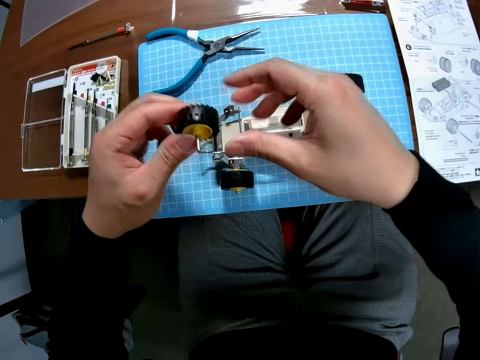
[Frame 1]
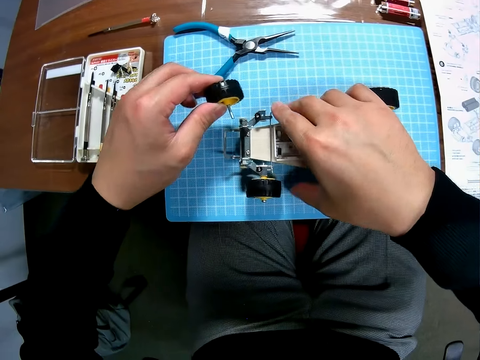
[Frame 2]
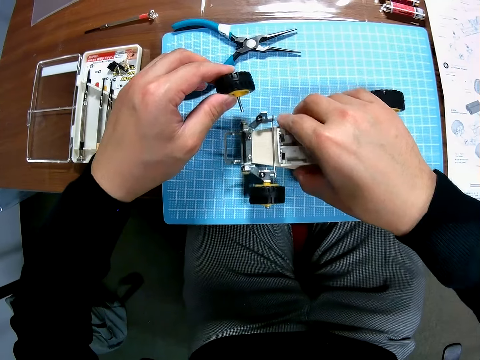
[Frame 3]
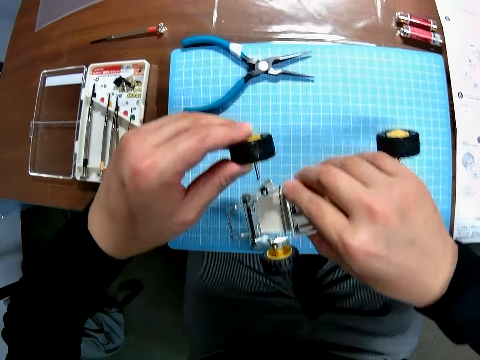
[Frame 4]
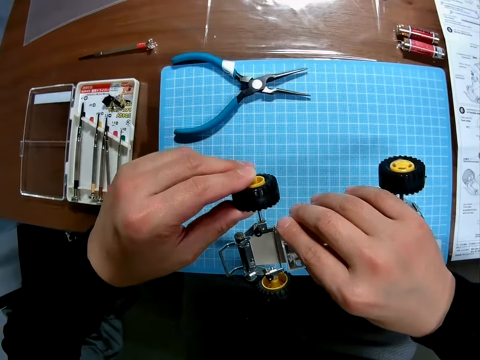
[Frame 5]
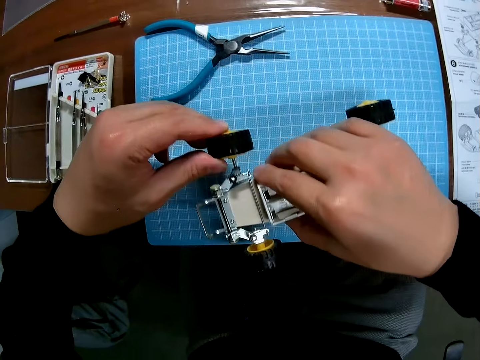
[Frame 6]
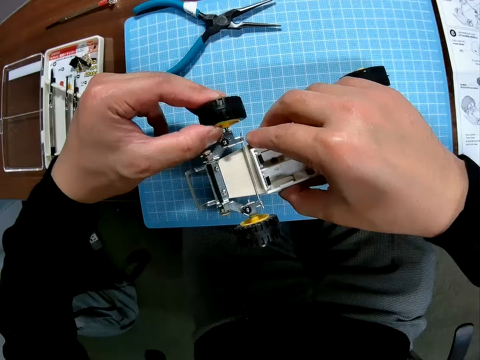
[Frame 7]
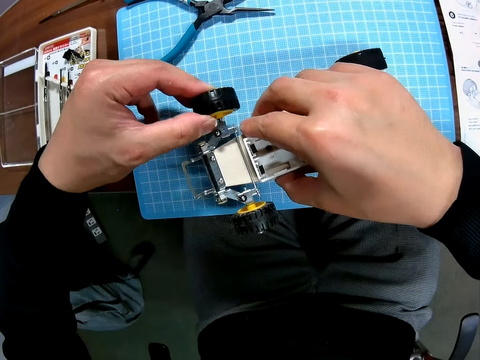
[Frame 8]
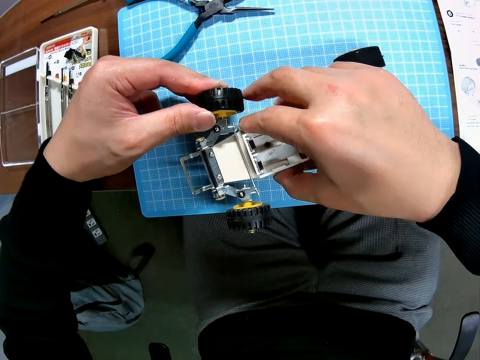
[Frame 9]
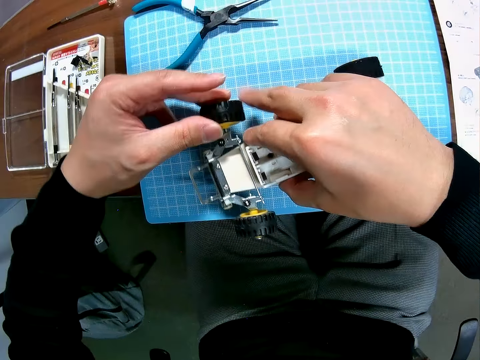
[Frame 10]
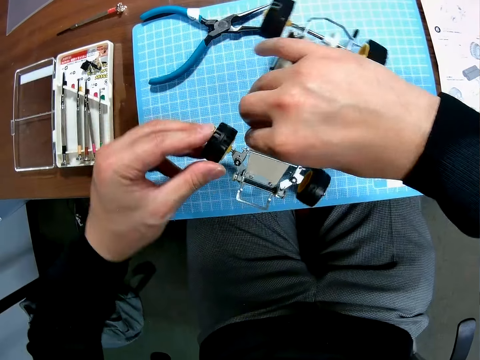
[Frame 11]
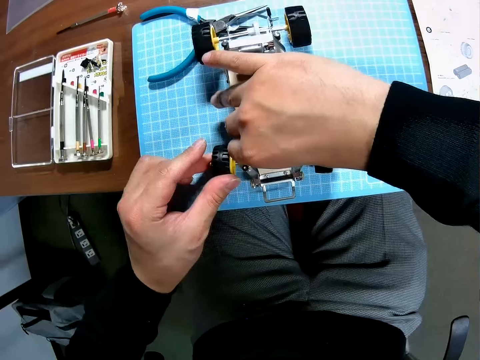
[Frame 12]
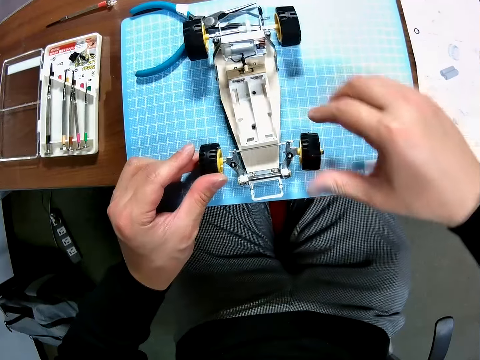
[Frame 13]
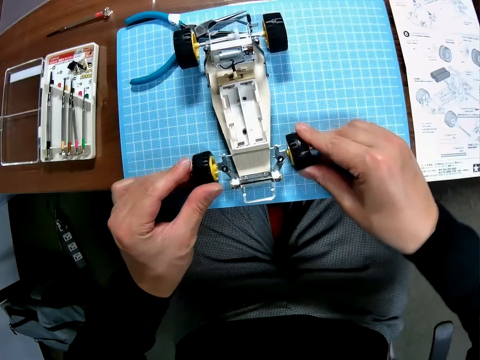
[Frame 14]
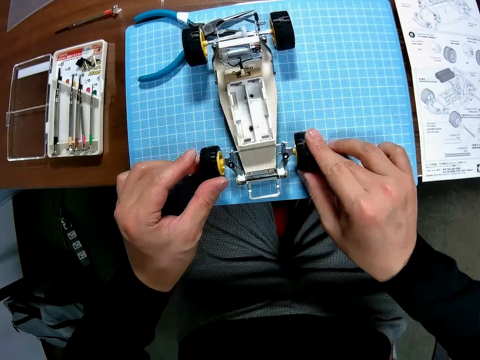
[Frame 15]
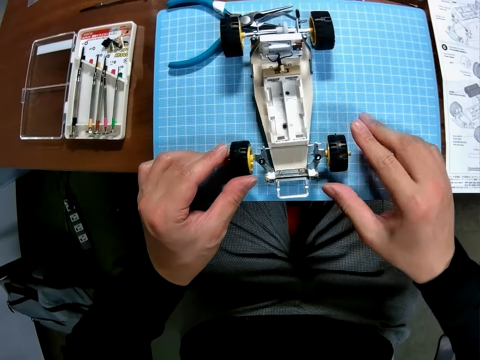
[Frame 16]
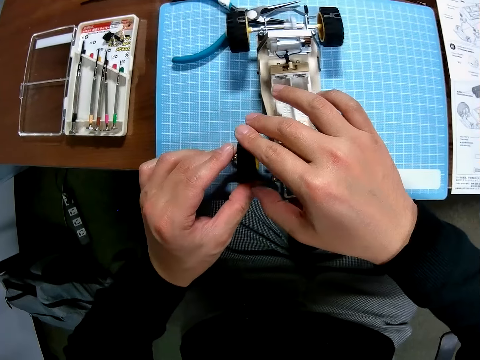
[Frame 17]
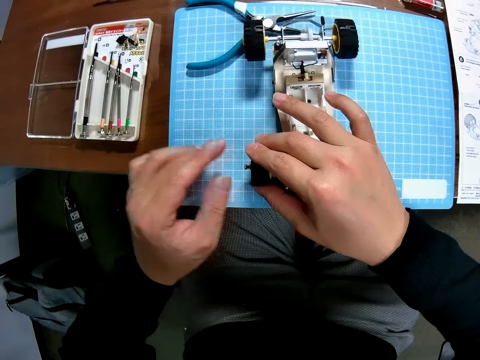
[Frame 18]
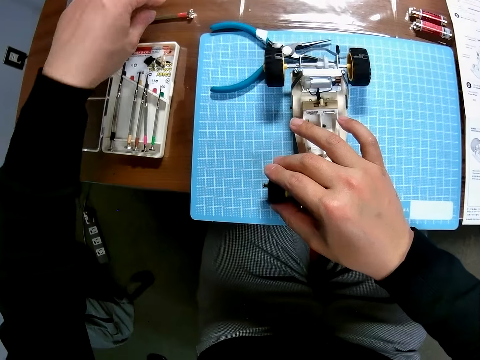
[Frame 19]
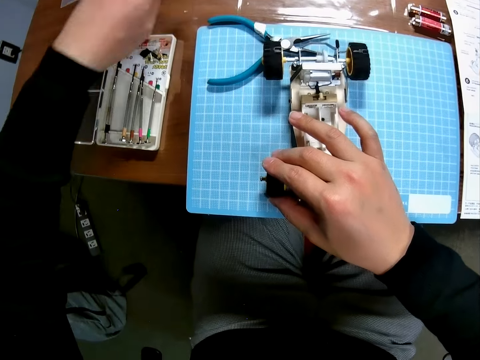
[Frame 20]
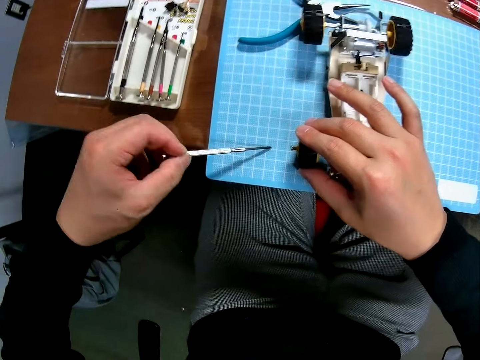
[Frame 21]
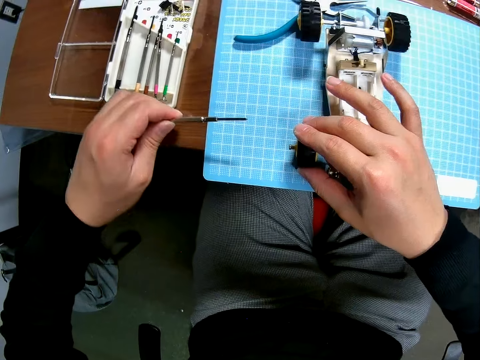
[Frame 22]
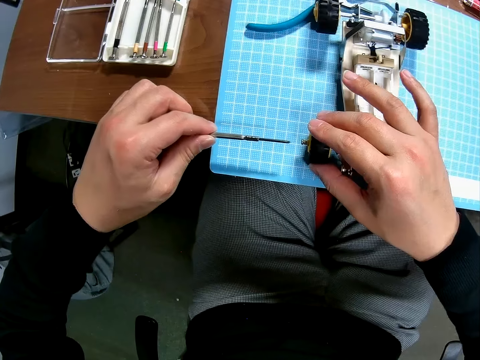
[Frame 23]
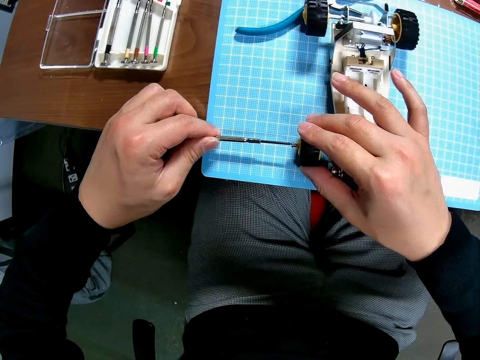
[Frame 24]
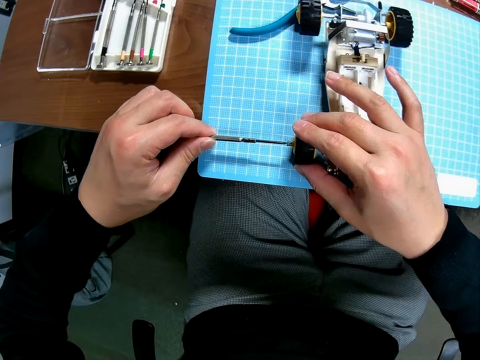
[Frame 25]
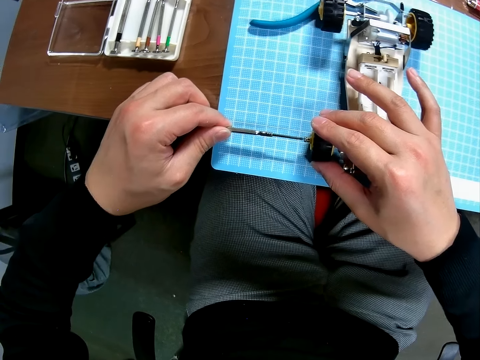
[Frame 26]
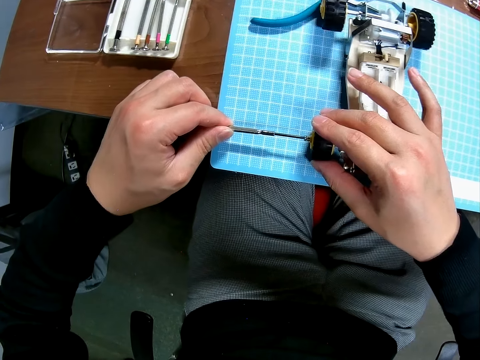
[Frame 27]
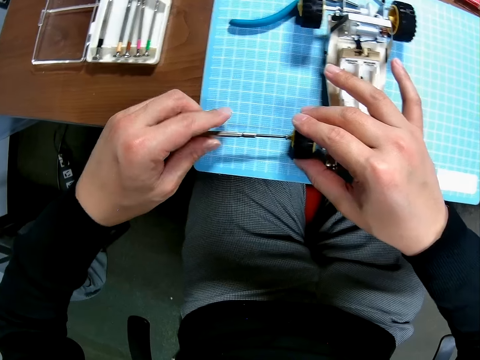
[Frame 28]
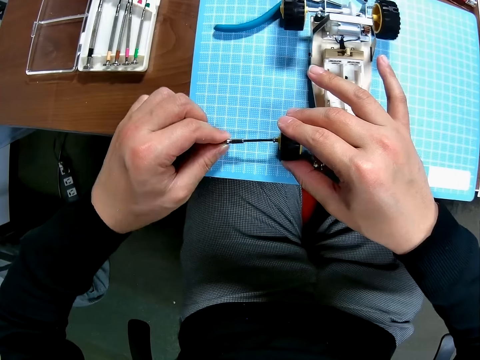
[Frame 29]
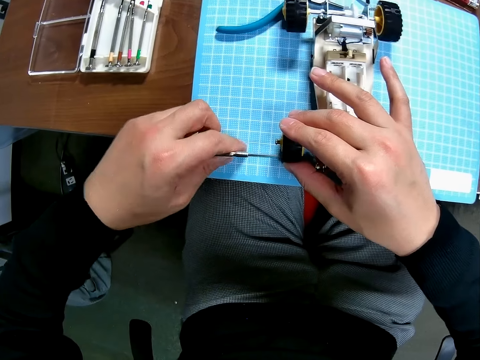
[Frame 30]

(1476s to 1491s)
The camera wearer picks up the chassis. They attach the wheel to the chassis. They put the chassis down. They turn the toy car. They adjust the wheels. They pick up the screwdriver. They hold onto the wheel. They move the screwdriver holder. They fasten the screw.

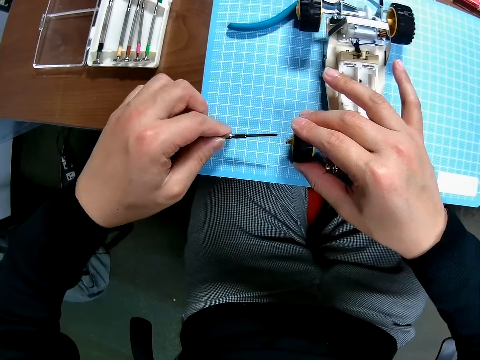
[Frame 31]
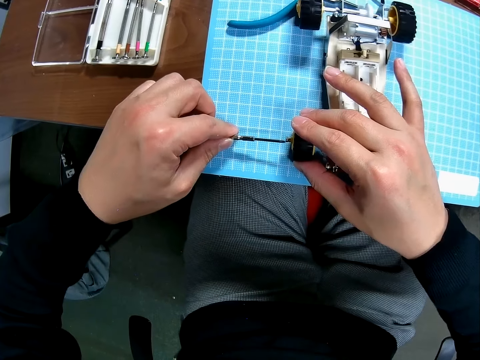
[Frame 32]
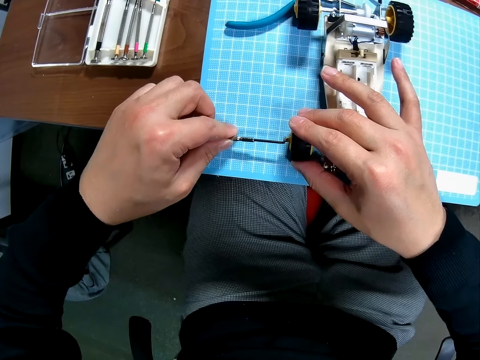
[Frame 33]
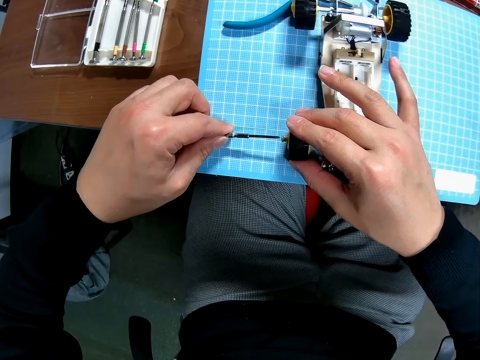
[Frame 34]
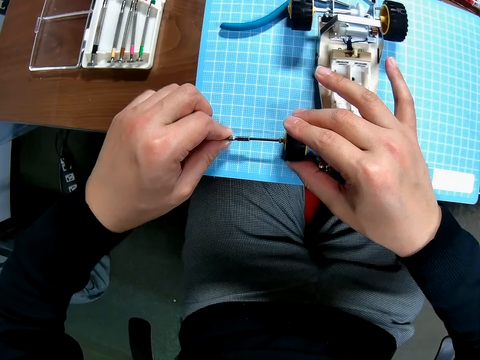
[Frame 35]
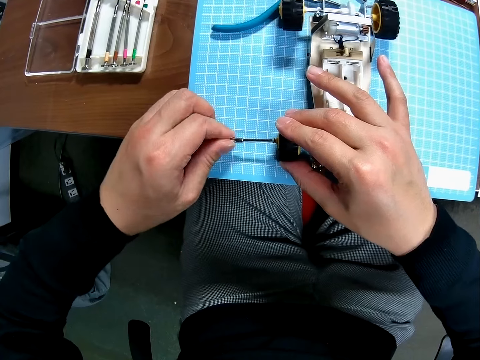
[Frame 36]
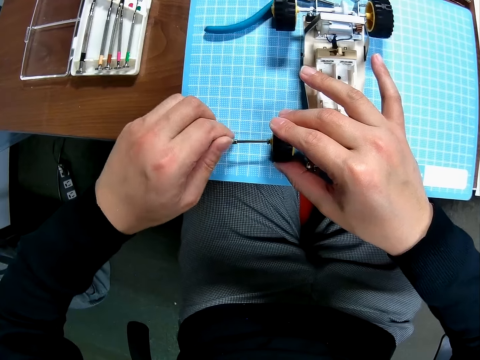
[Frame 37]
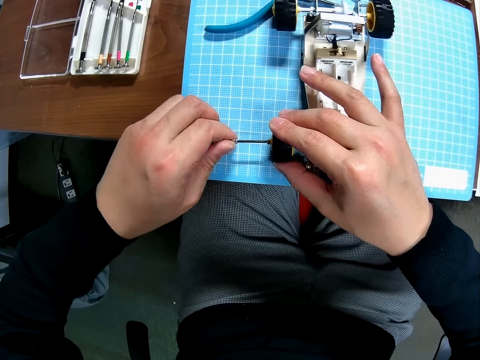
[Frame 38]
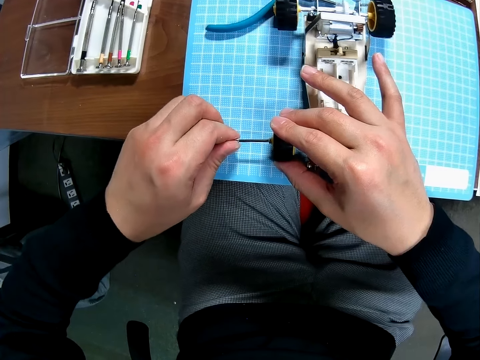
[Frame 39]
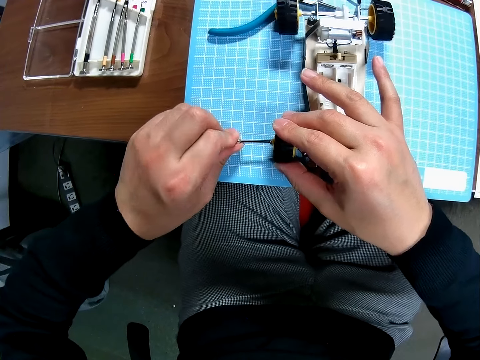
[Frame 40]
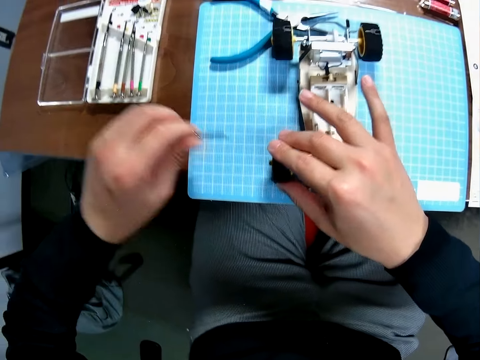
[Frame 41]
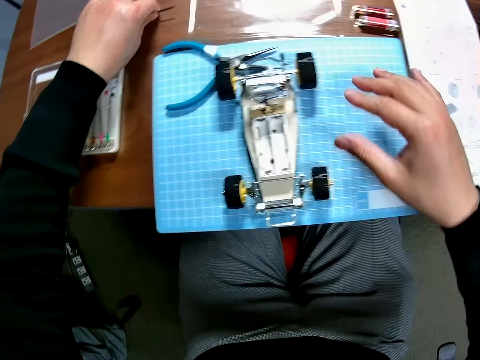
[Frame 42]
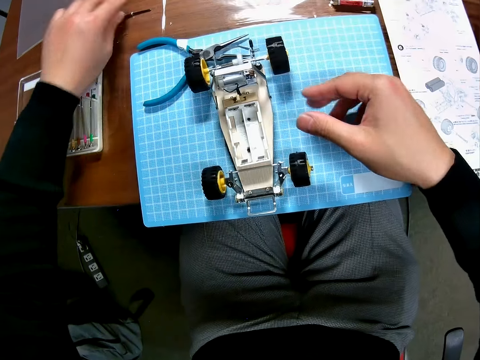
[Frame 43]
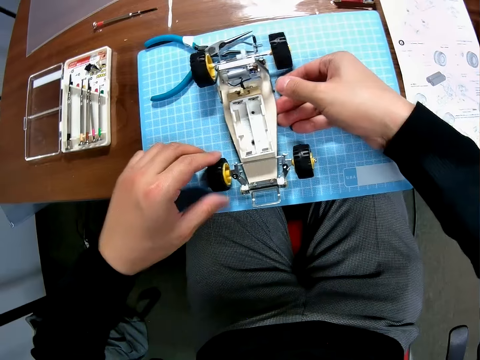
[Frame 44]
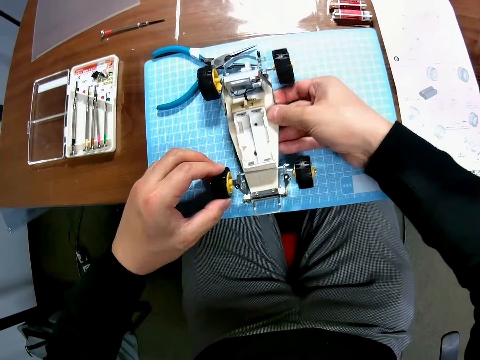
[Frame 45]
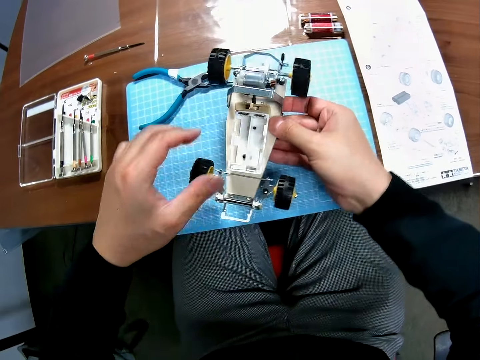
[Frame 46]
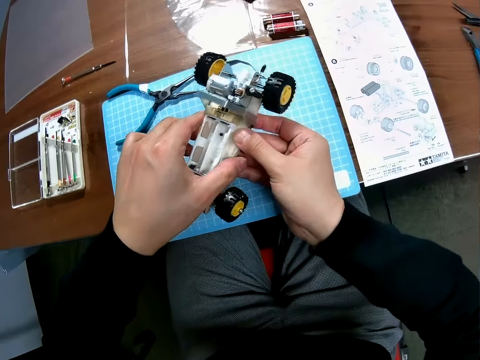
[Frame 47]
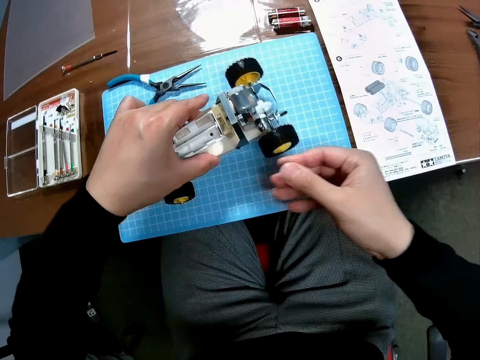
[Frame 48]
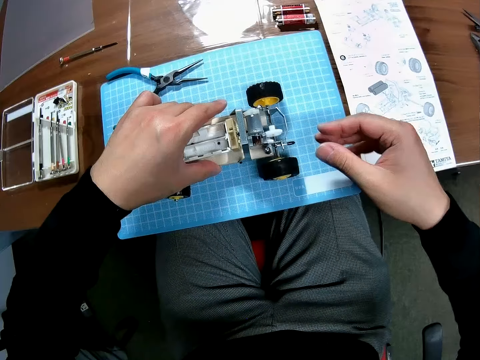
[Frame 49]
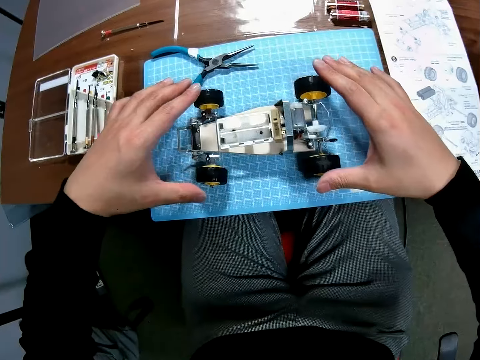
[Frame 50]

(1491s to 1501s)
The camera wearer puts the screwdriver down. They pick up the chassis or toy car. They turn the car. They put the chassis down.
